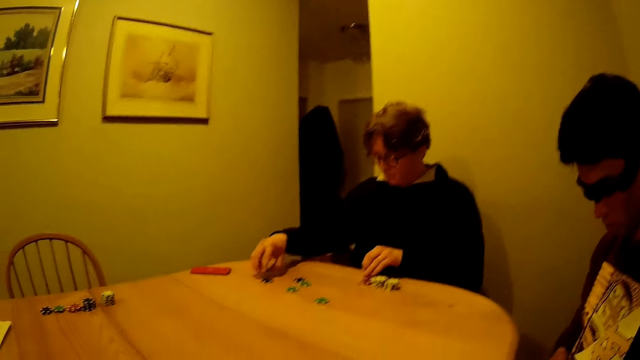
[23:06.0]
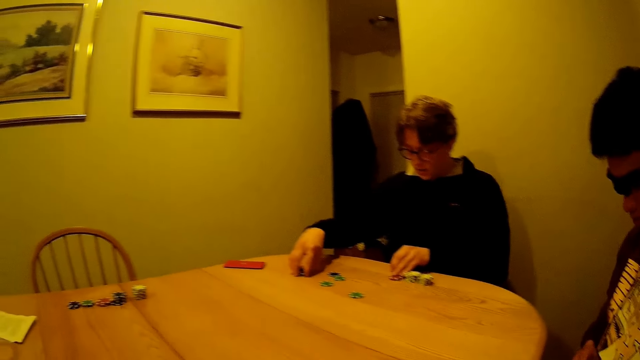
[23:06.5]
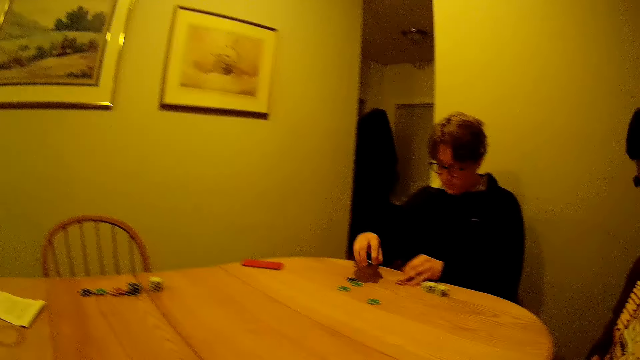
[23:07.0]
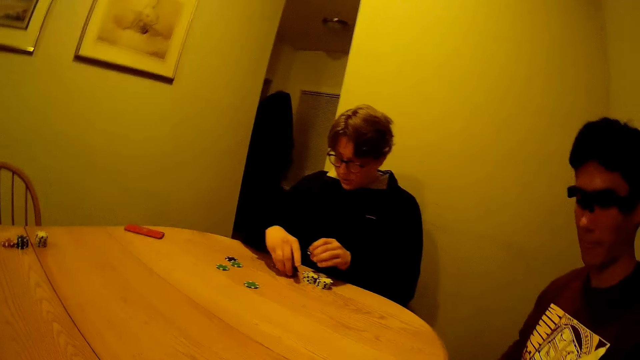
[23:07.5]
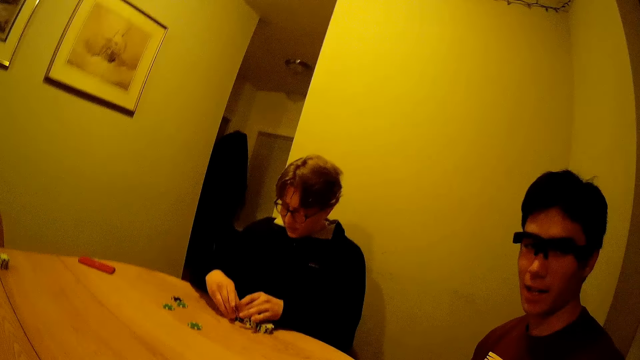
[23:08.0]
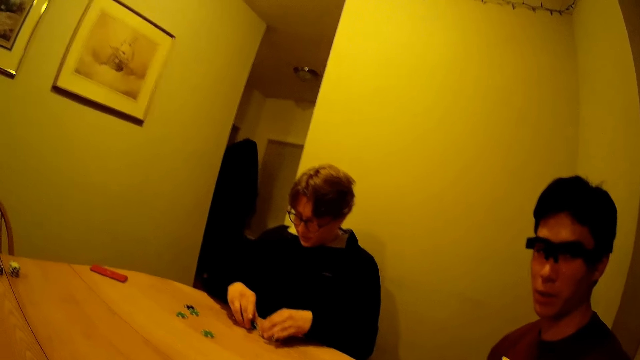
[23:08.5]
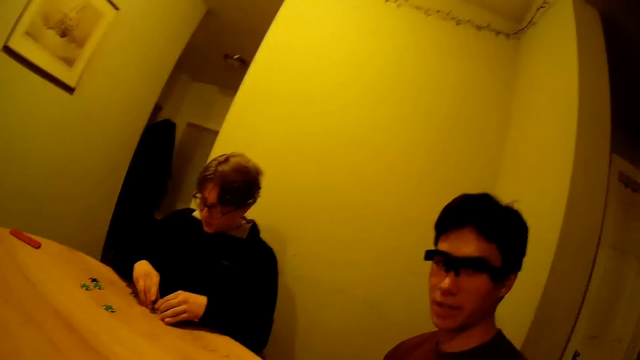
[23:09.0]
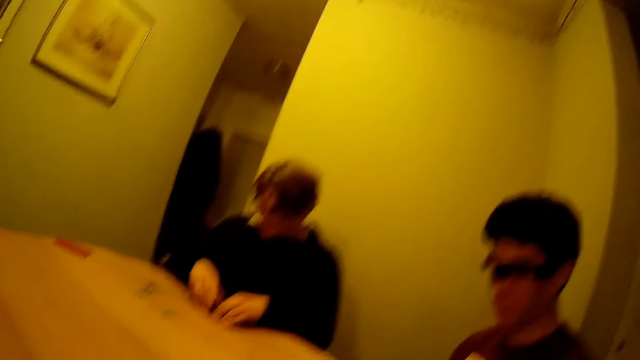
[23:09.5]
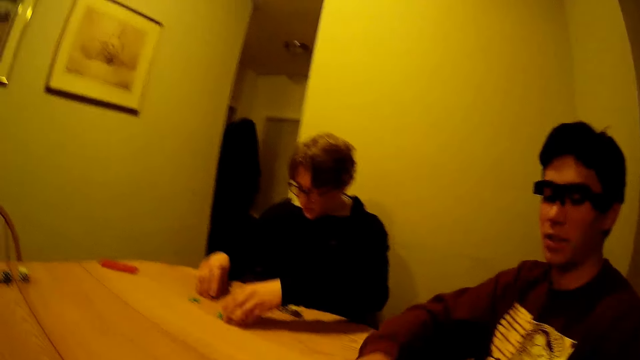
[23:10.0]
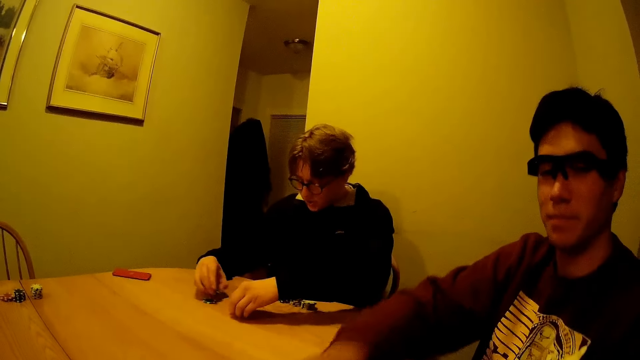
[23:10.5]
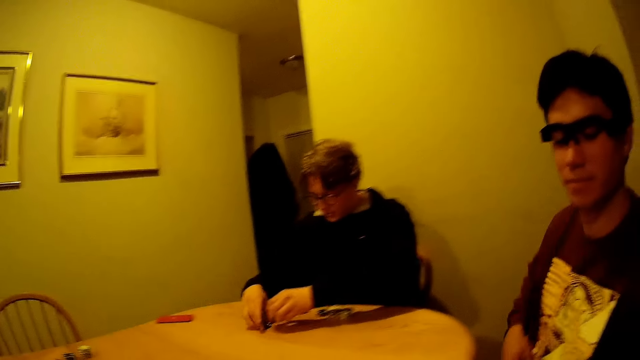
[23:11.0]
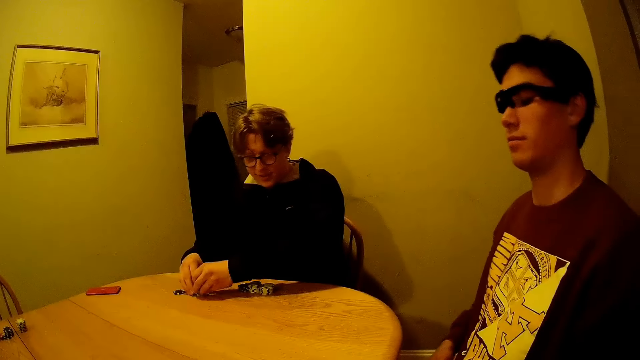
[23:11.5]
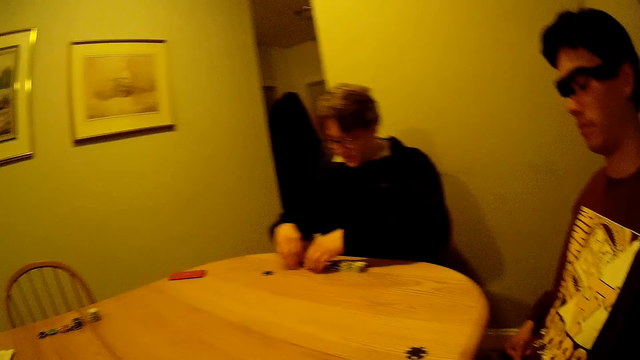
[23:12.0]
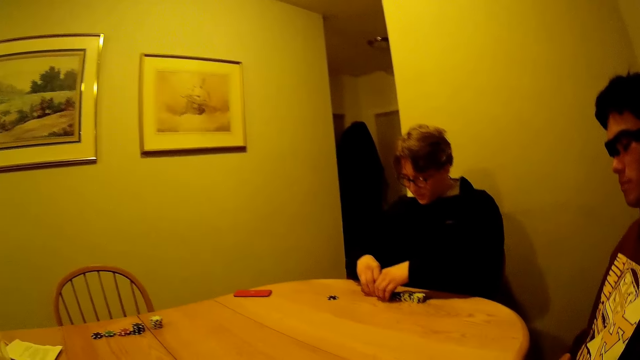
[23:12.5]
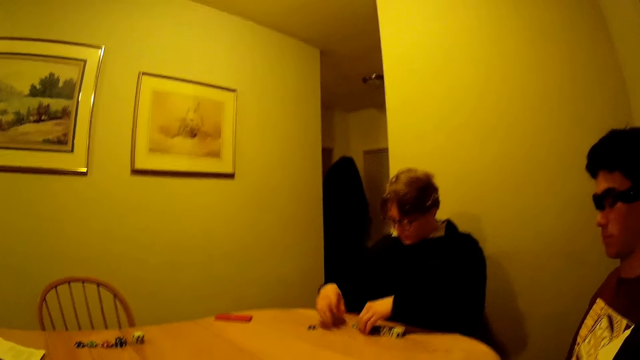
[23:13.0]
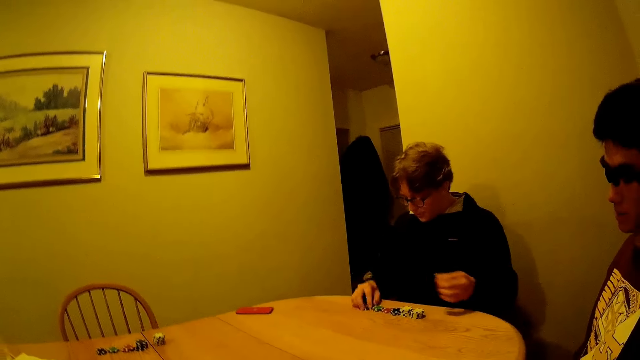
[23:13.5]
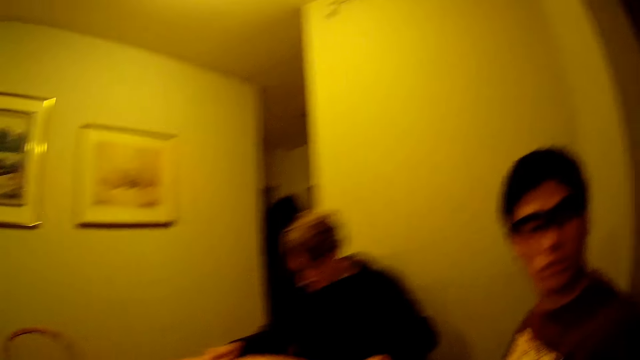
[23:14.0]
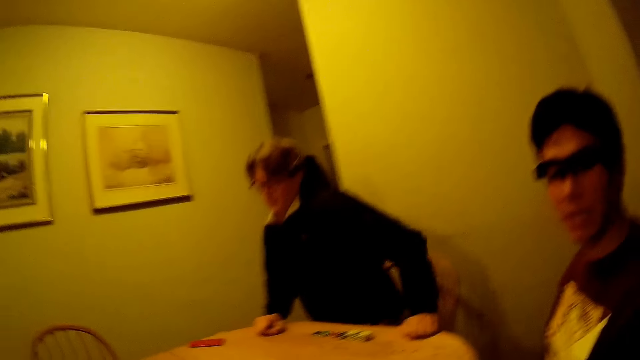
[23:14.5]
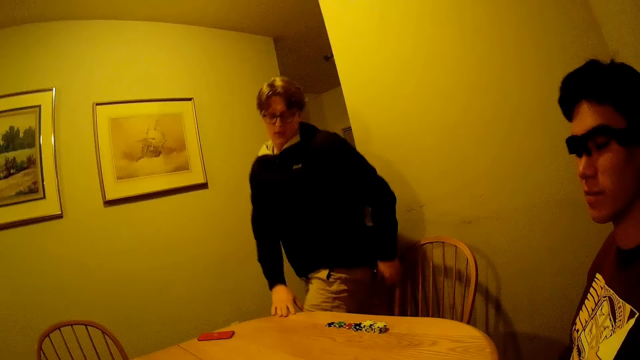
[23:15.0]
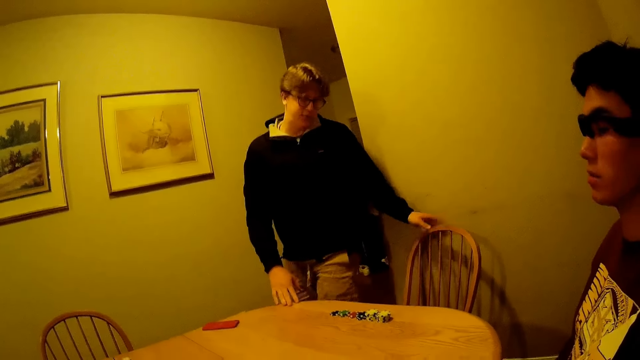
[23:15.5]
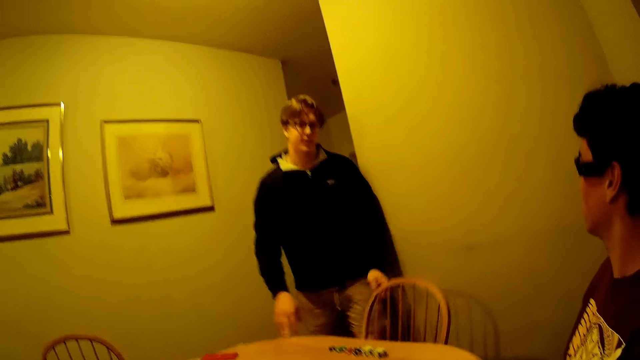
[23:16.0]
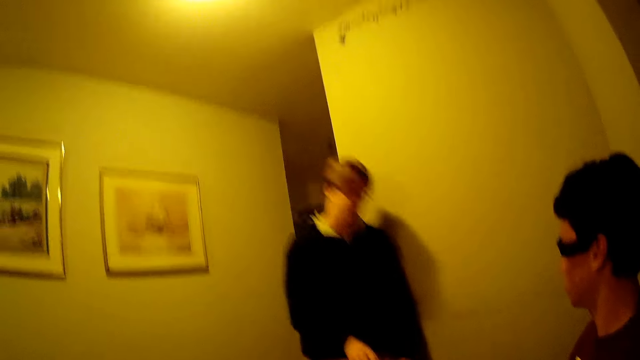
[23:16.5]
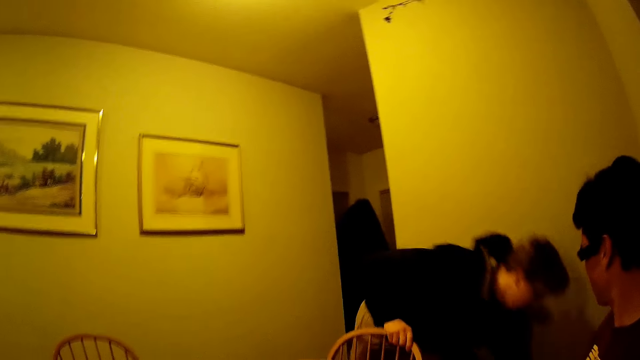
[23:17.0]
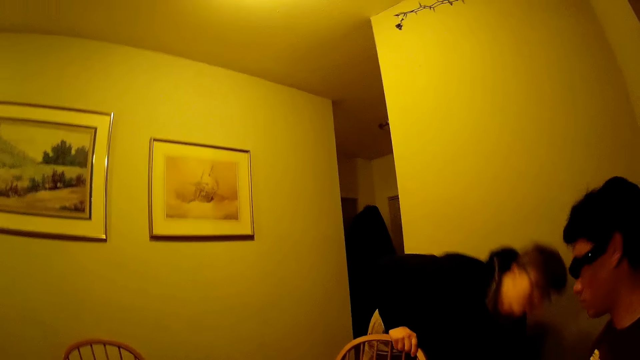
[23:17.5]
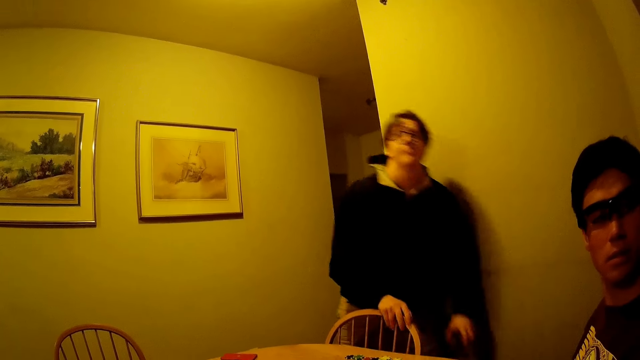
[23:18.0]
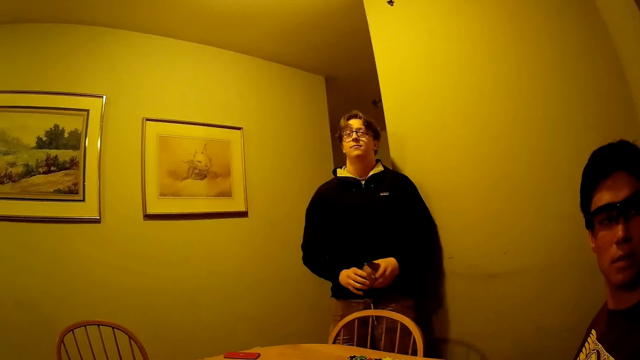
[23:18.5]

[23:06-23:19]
A man converses with the camera wearer. The man drops a chip on the table and stretches his hand. Another man arranges the poker chips. The other man gets up from the chair, tucks the chair in the table with his left hand, and picks up a cup from the floor with his left hand.

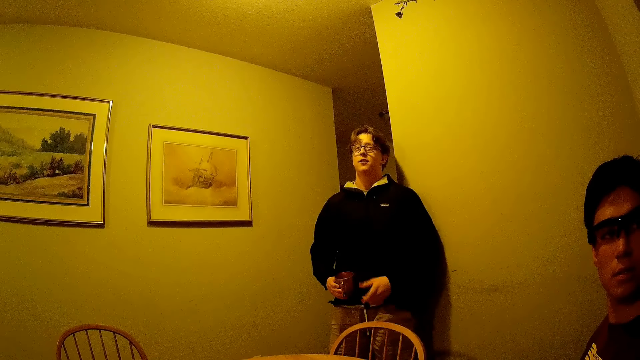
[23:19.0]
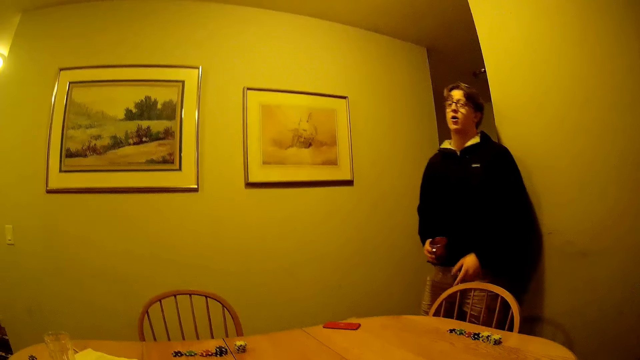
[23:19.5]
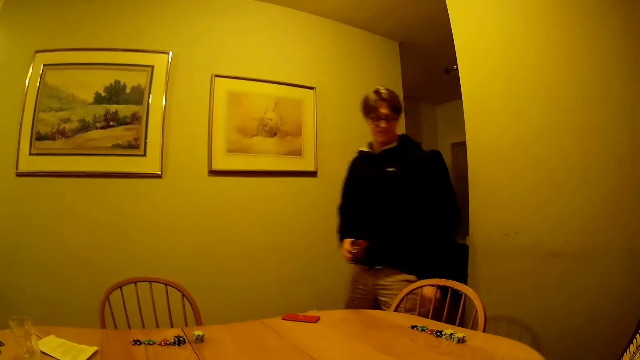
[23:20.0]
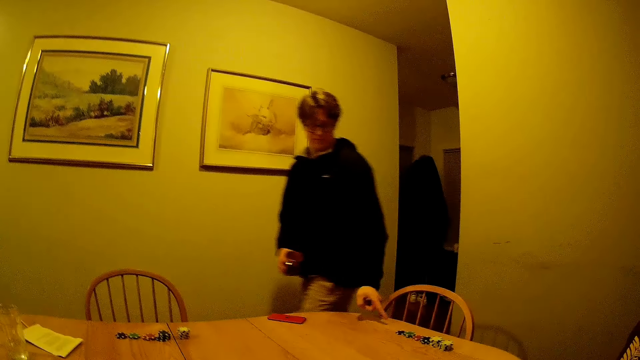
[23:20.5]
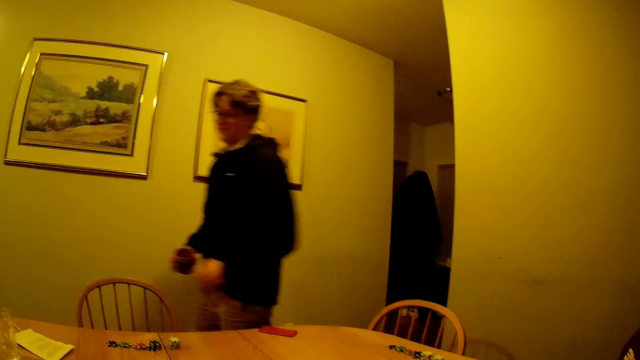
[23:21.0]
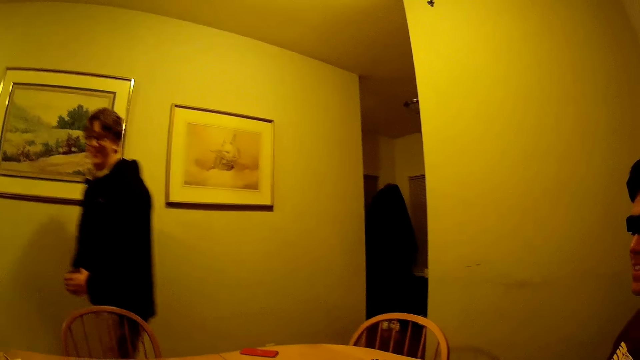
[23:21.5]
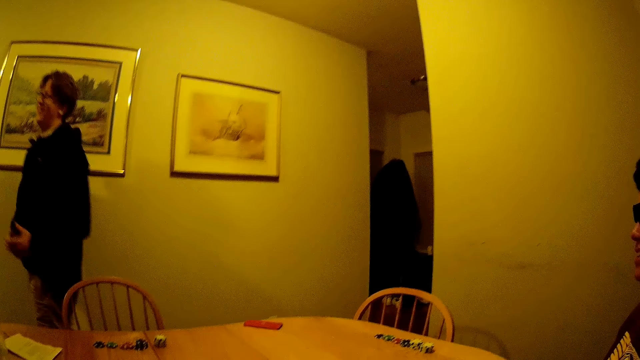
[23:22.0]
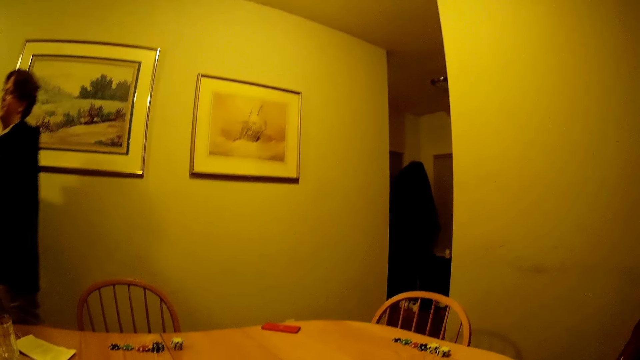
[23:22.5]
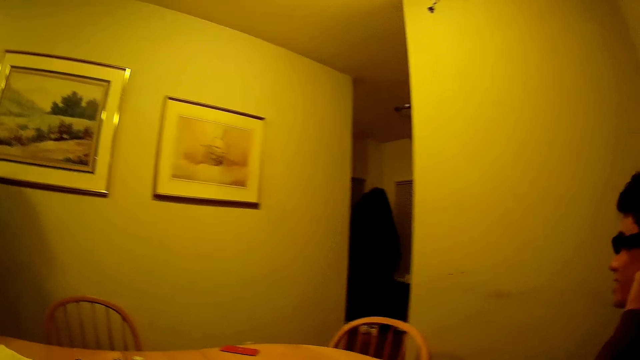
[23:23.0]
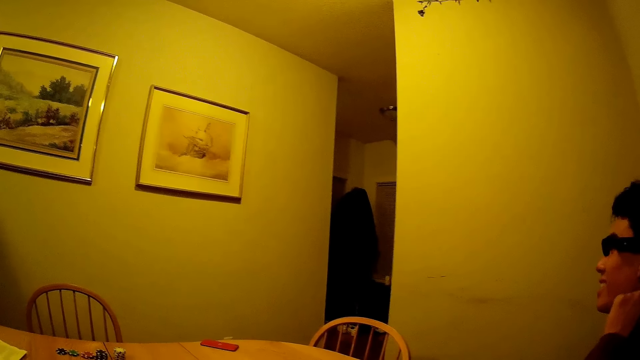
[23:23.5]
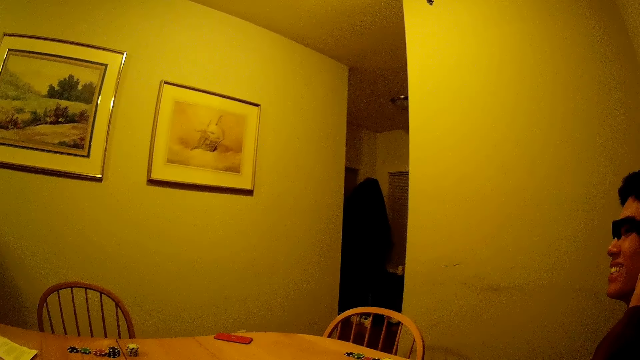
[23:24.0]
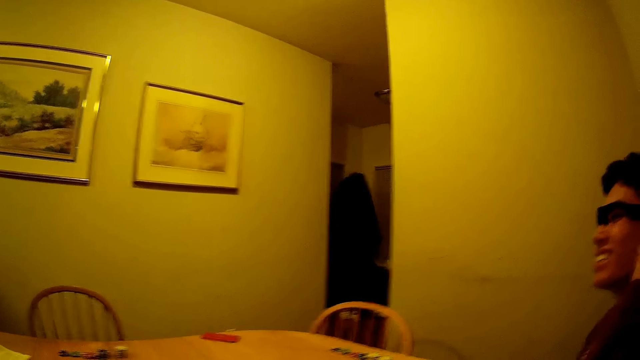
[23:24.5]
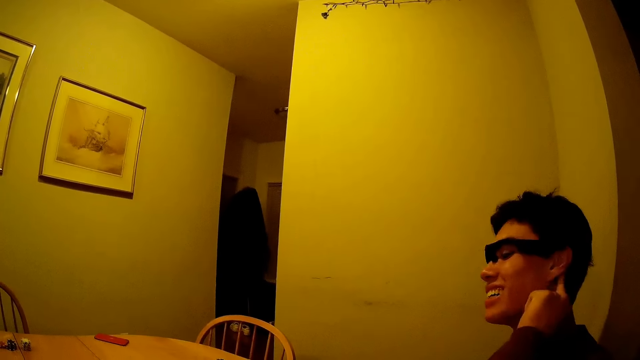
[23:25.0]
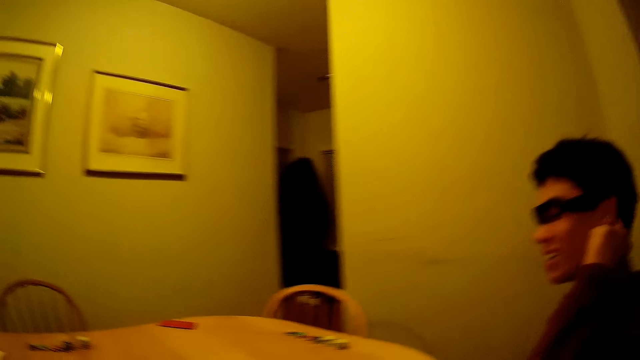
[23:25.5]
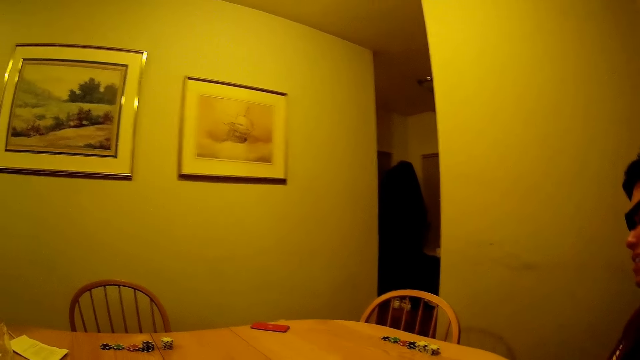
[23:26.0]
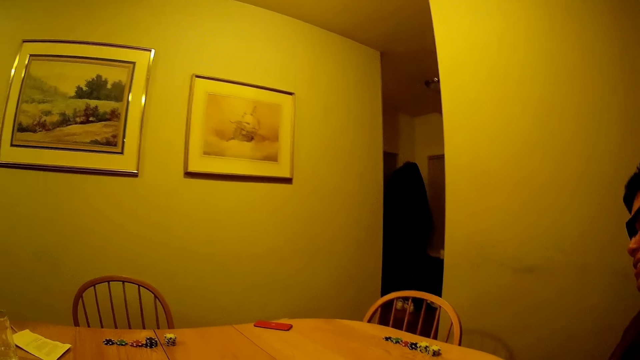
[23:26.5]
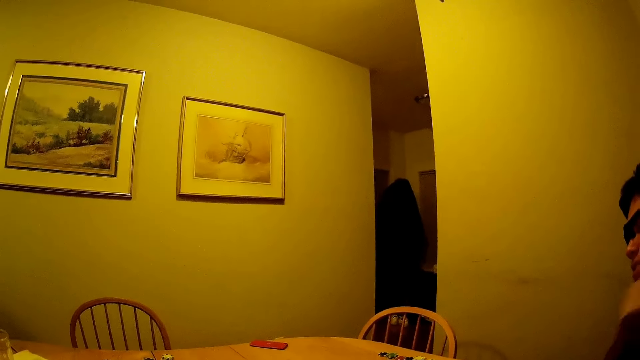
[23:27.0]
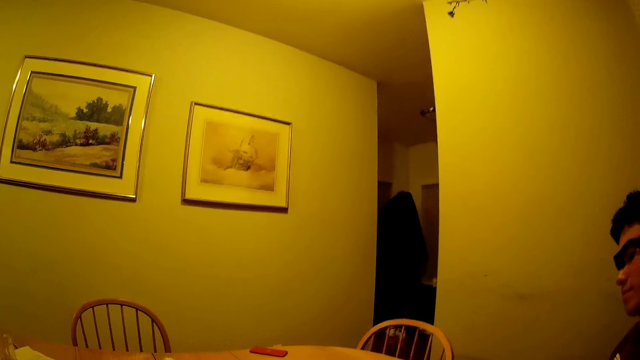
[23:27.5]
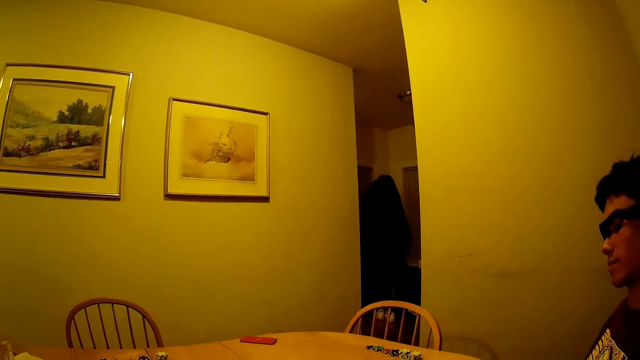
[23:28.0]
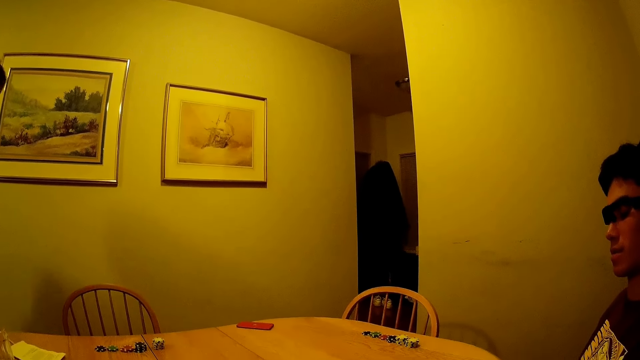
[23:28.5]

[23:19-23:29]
The man walks out of the dining. The camera wearer converses with another man.
